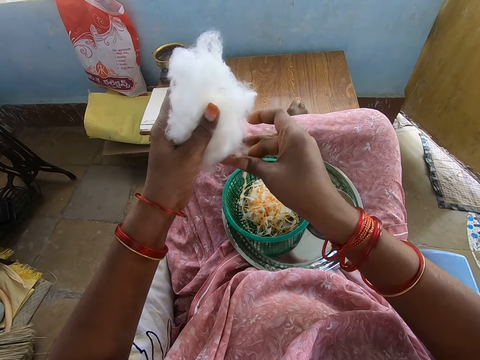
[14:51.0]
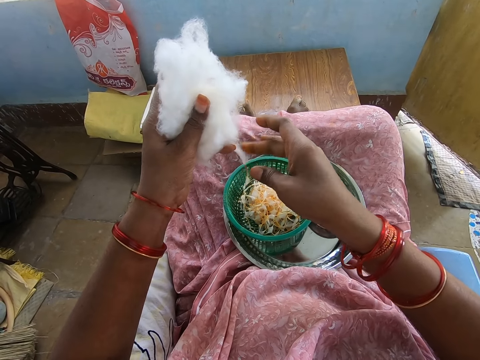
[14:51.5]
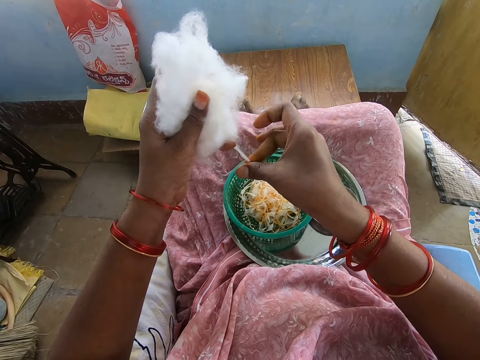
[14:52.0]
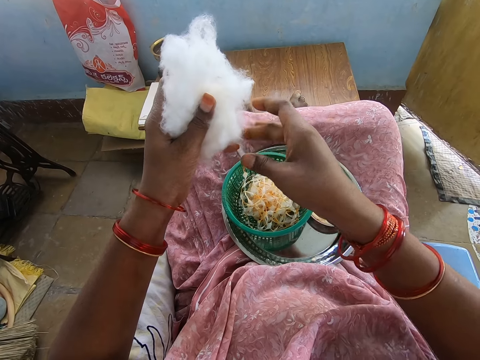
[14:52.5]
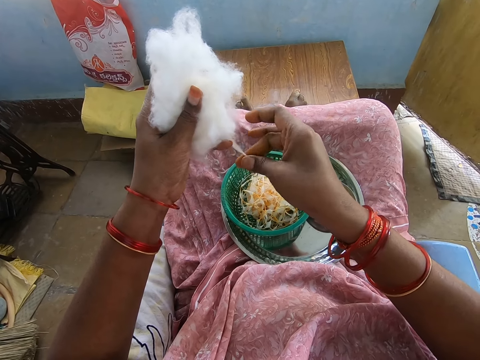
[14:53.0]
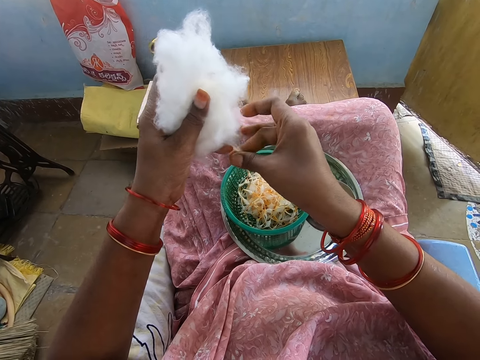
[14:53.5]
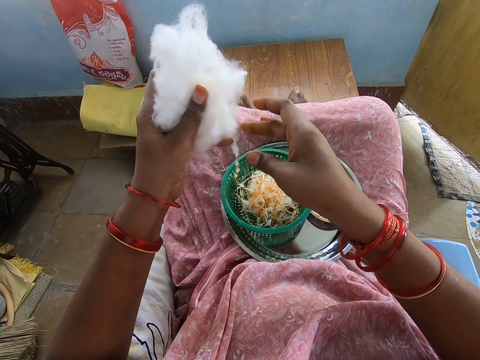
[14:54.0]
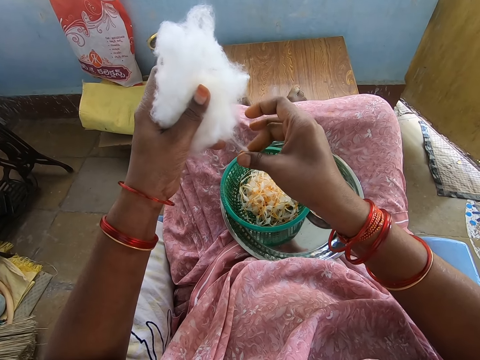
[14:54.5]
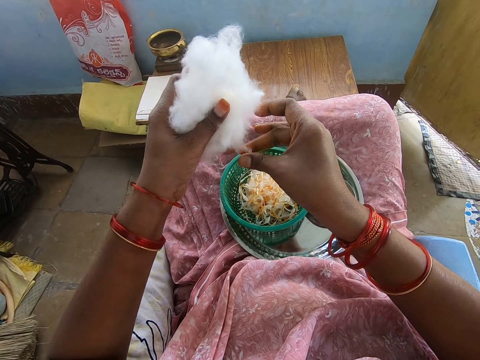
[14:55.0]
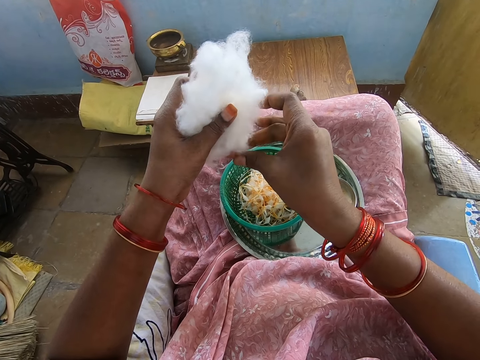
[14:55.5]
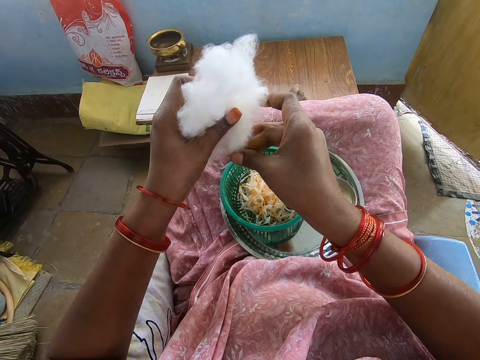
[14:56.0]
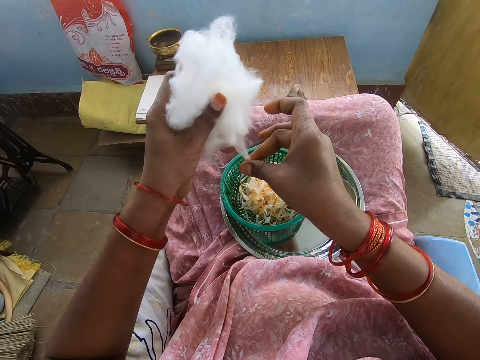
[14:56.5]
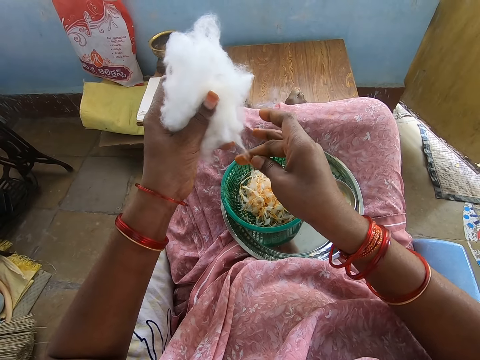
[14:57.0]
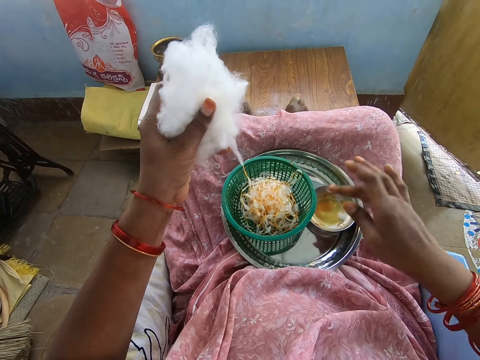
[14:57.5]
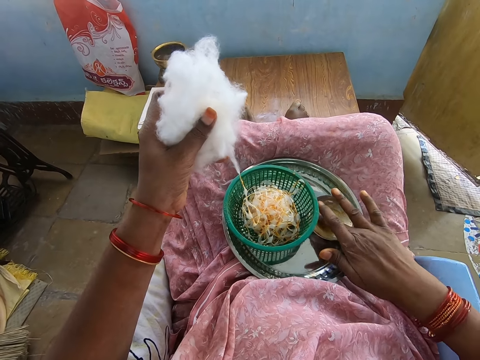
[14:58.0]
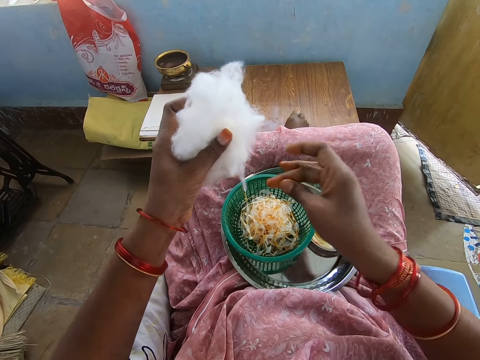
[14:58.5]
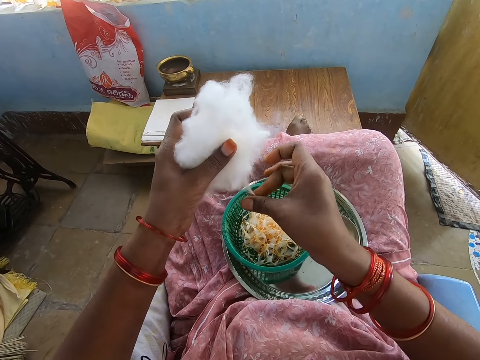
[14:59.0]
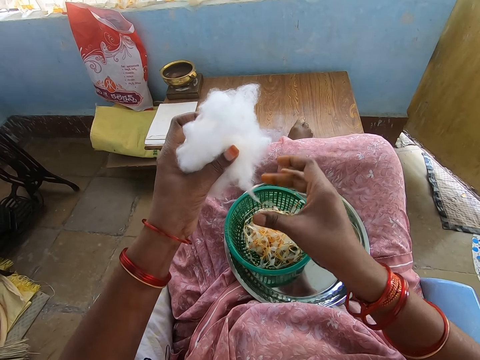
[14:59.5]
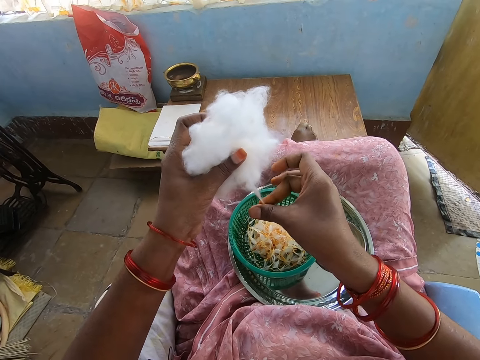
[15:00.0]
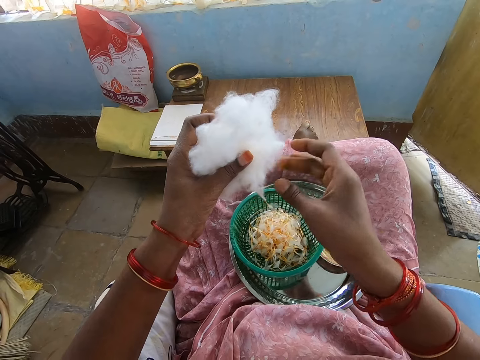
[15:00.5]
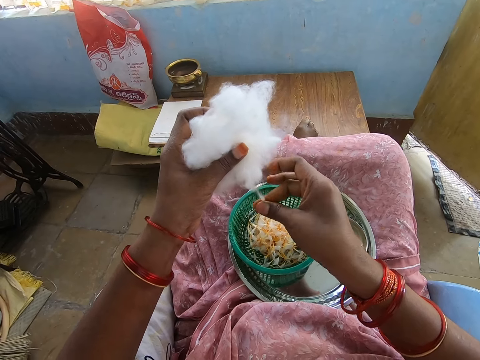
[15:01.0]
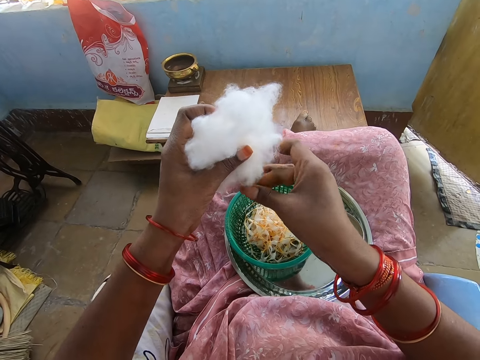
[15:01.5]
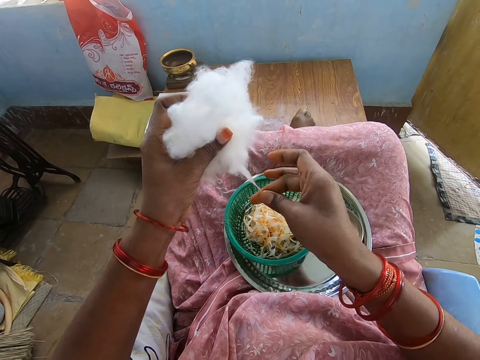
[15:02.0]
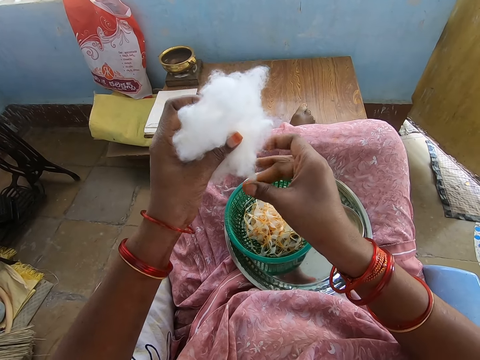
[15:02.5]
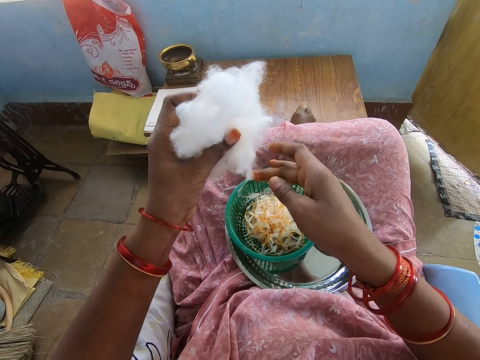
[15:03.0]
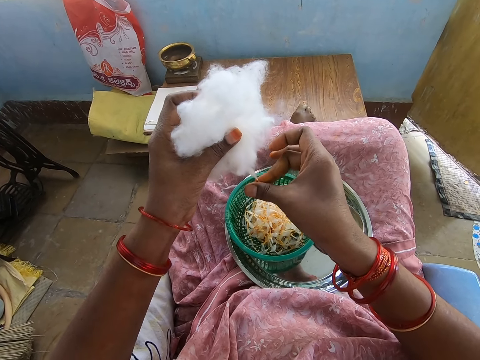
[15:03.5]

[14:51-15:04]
The camera wearer twists out the cotton ball in her left hand with the honey in her right hand. She takes honey from the plate of honey on the tray with her right middle finger. She touches the oil. She rubs her right middle finger with her right thumb. She twists out the cotton ball in her left hand with the honey in her right hand.

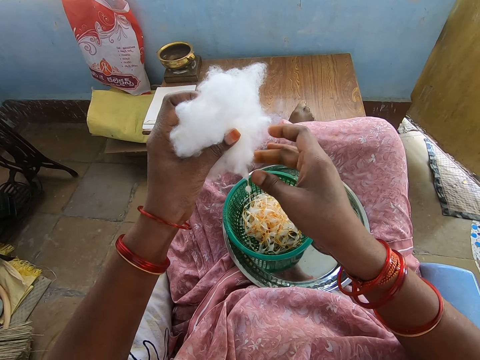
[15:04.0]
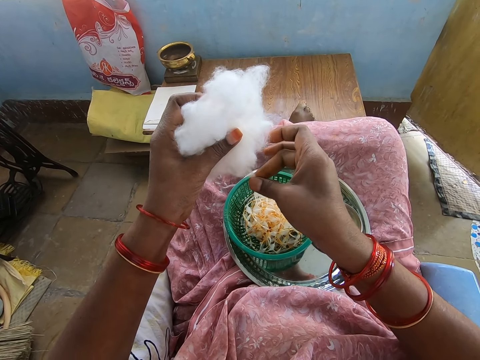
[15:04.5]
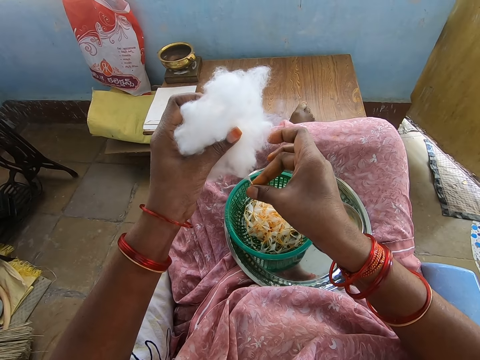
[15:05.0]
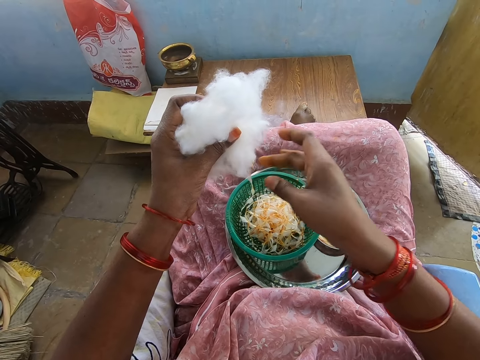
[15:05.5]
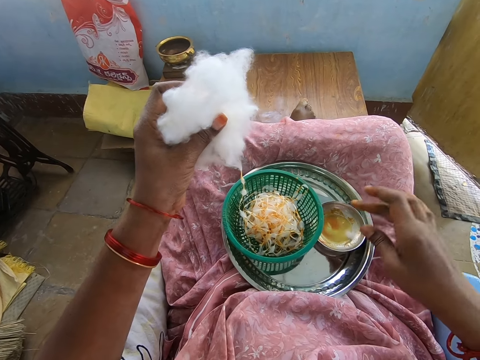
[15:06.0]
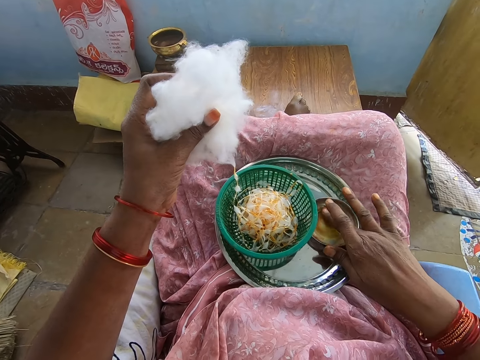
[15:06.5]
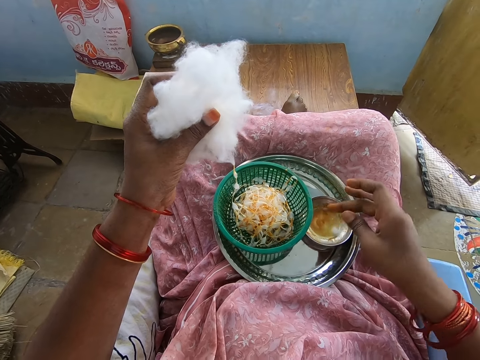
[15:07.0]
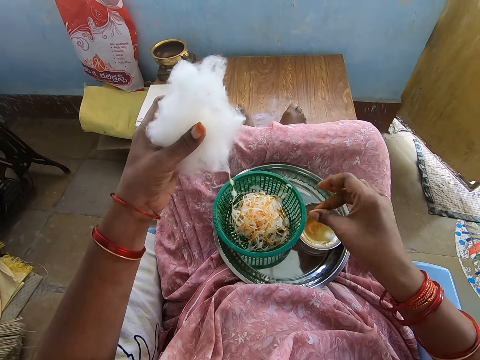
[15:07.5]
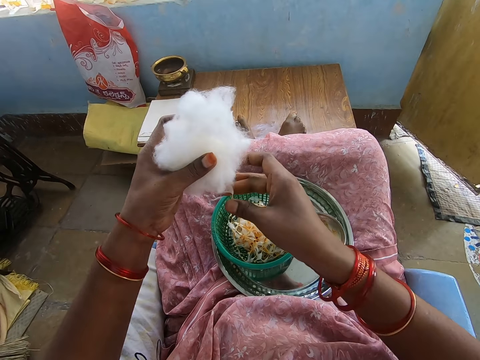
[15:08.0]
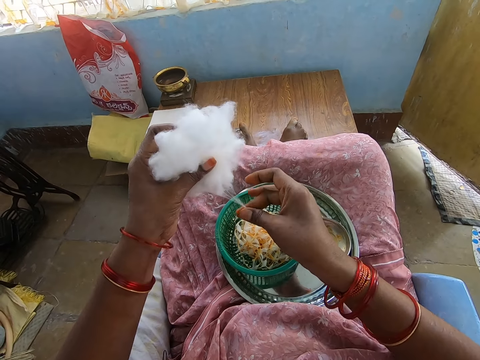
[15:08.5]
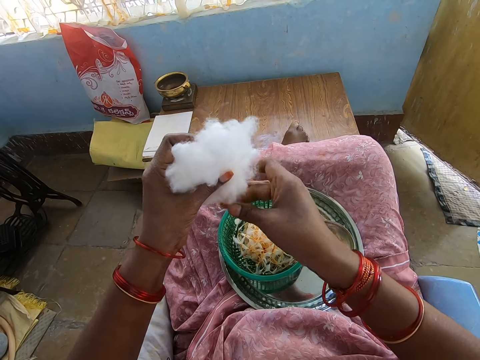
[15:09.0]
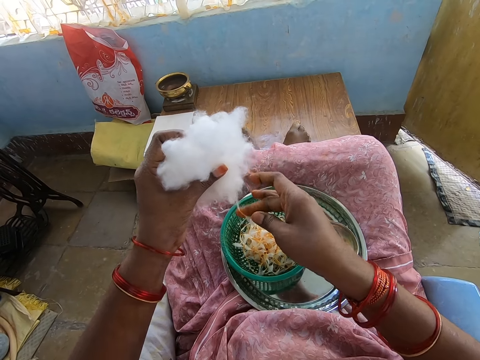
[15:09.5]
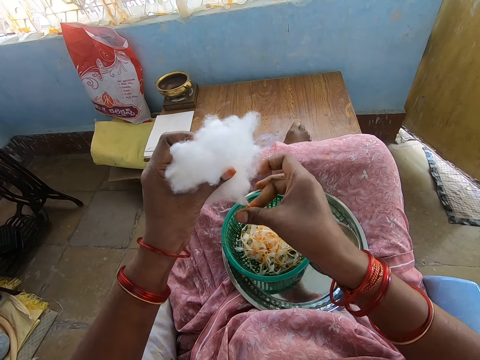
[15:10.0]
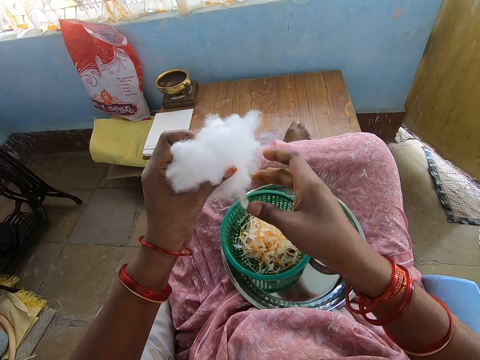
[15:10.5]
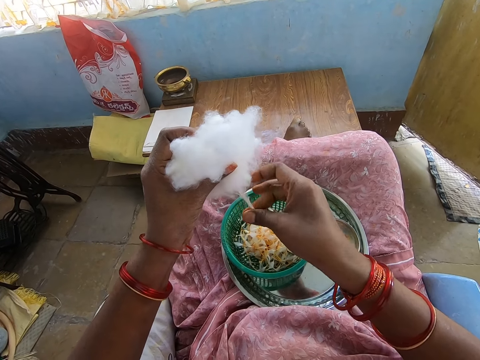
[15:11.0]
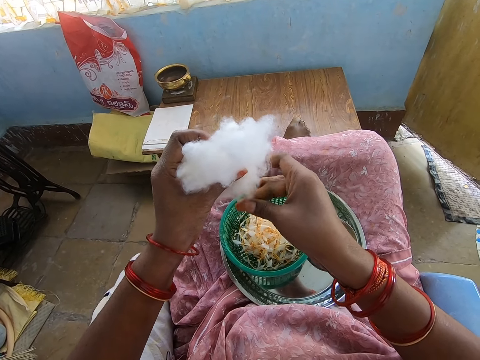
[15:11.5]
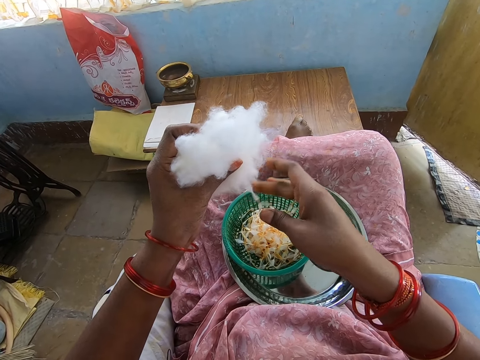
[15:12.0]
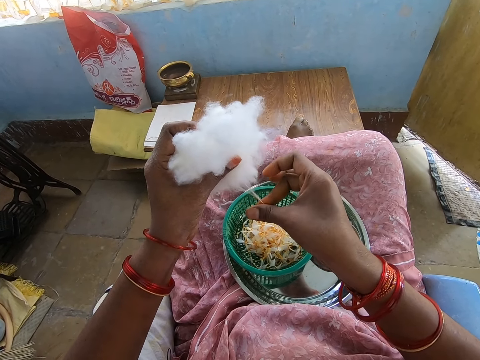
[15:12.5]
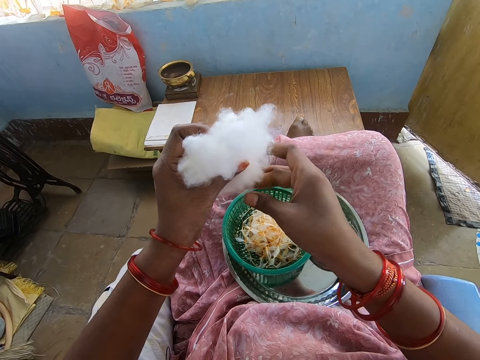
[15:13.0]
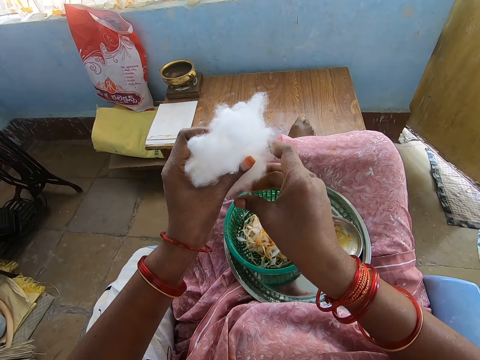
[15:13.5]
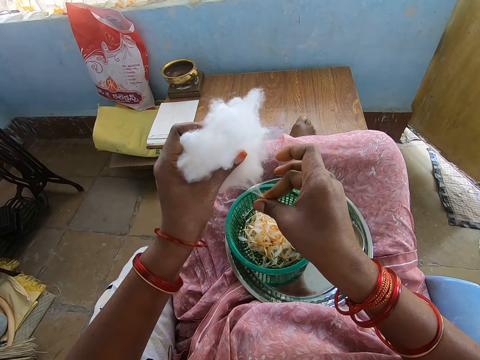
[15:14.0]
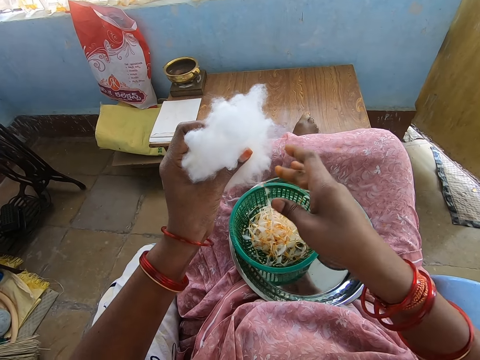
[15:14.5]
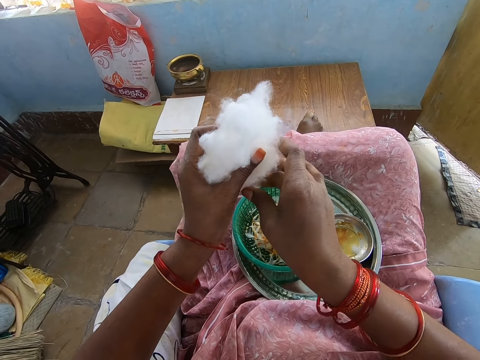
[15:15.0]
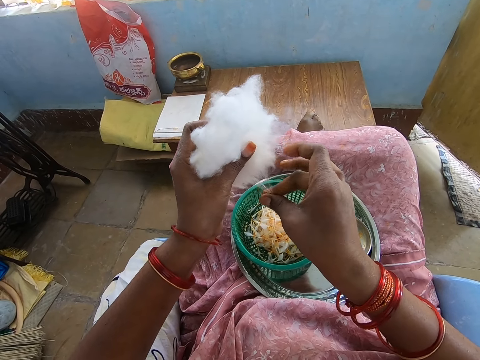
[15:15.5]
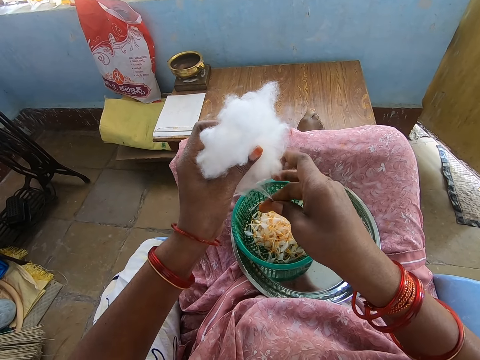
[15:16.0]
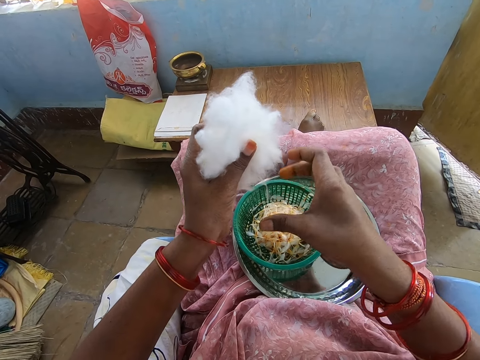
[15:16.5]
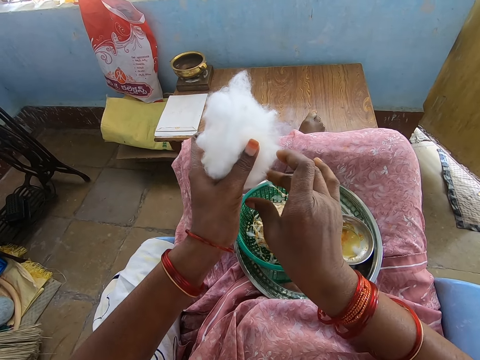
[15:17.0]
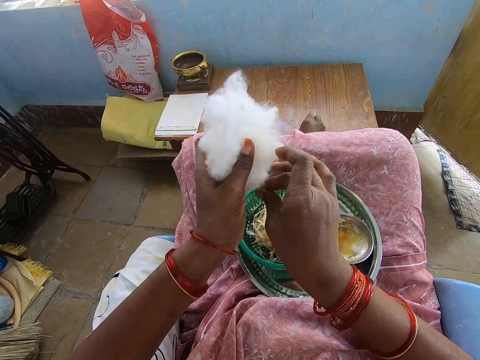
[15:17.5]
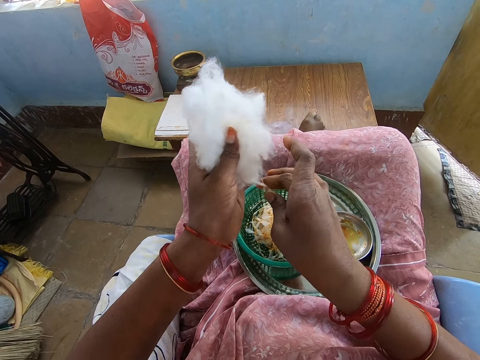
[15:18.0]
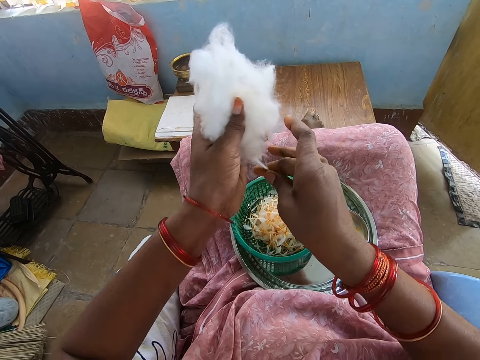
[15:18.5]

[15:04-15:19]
The camera wearer takes honey from the plate of honey on the tray with her right middle finger. She touches the oil. She rubs her right middle finger with her right thumb. She twists out the cotton ball in her left hand with the honey in her right hand.
